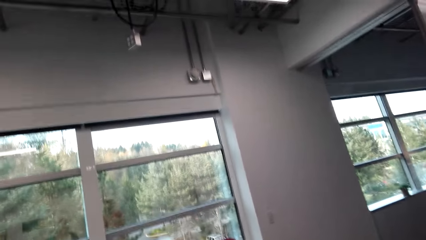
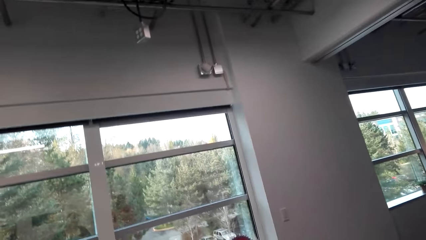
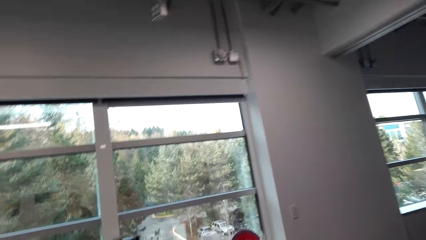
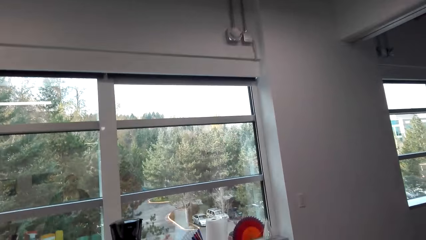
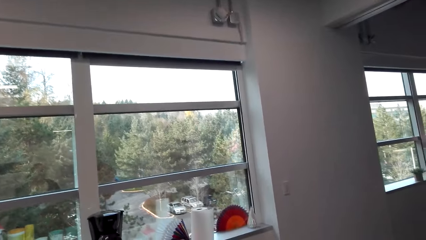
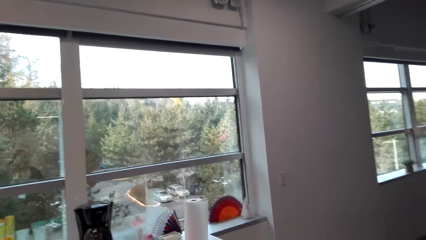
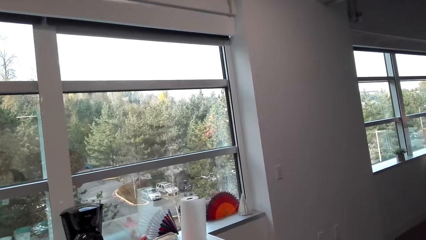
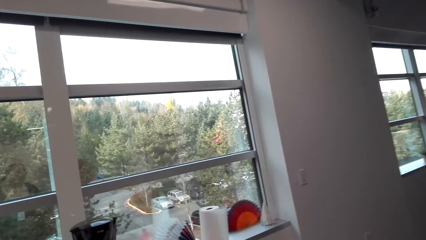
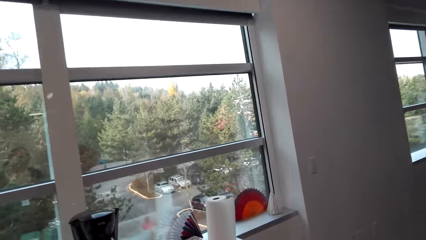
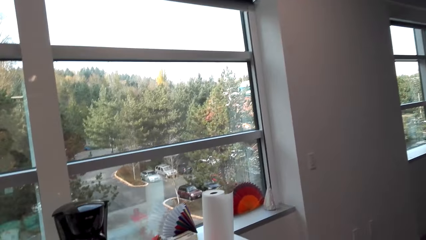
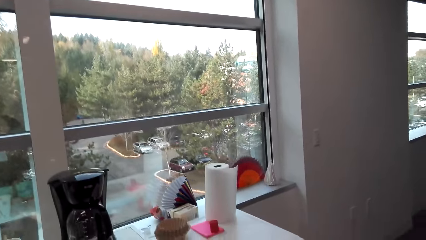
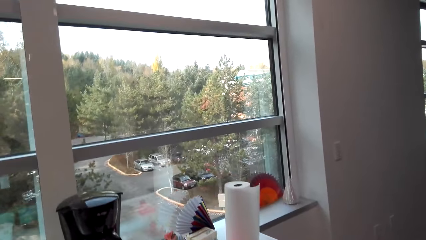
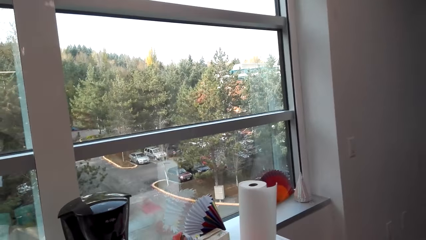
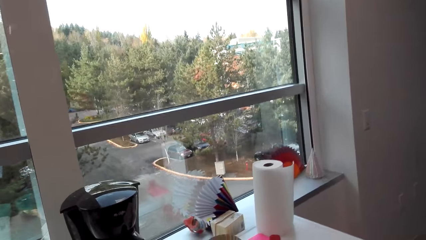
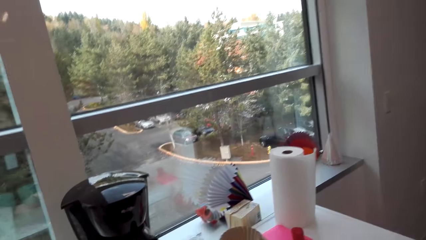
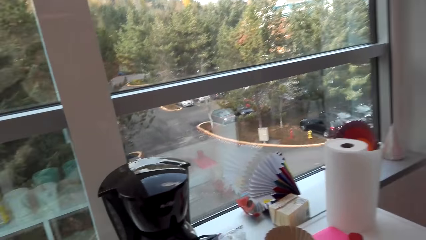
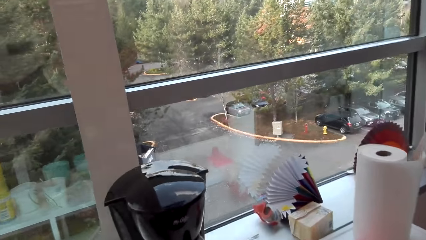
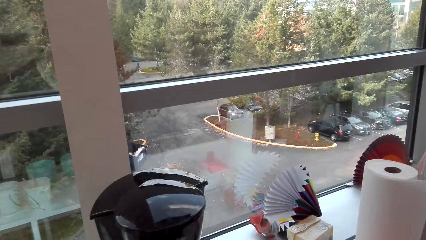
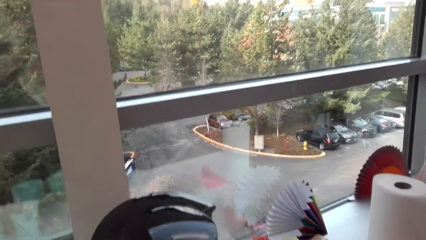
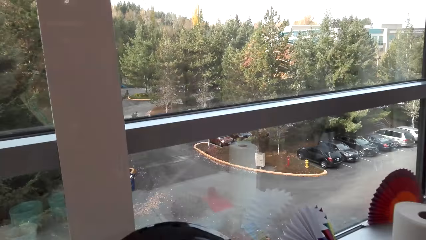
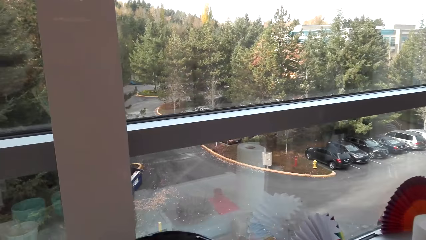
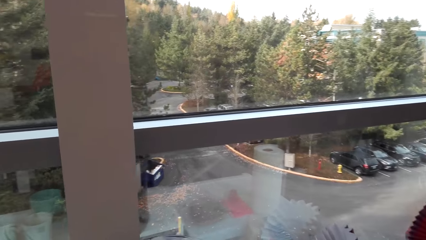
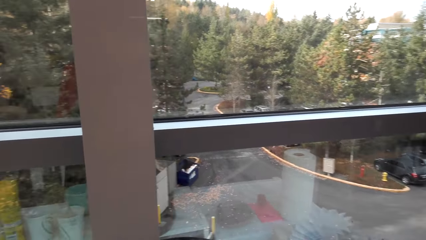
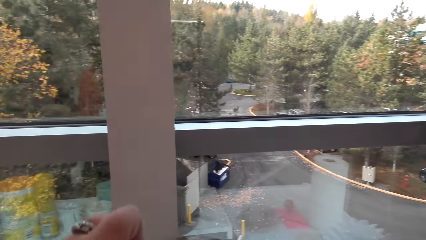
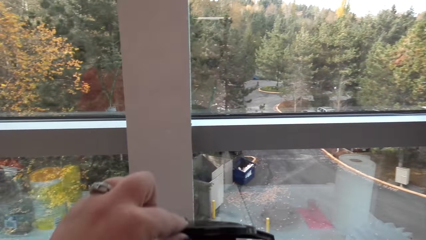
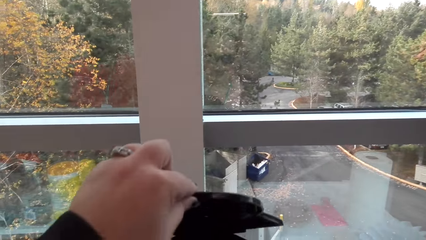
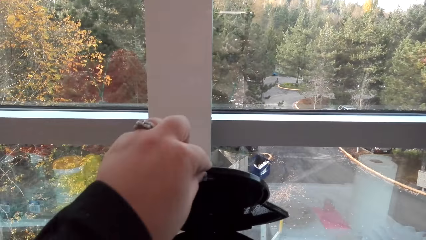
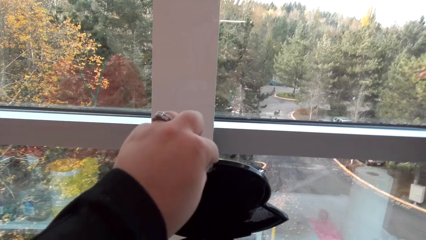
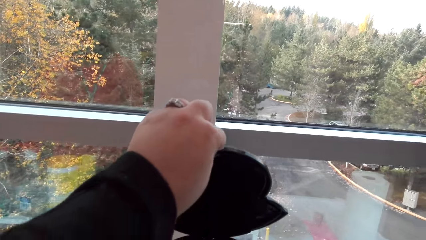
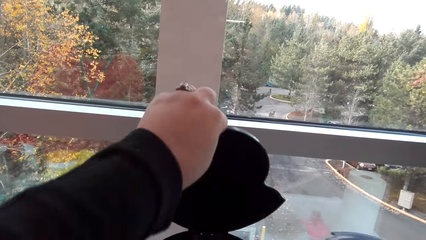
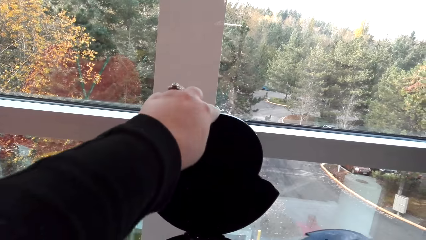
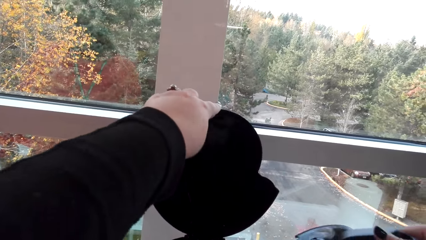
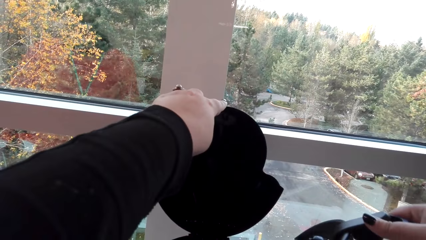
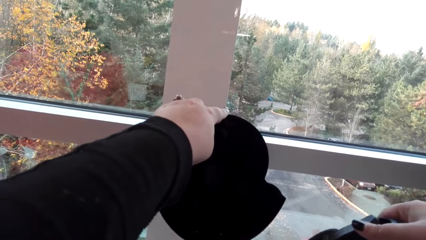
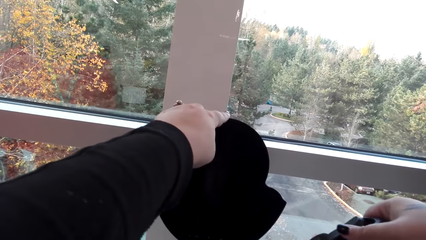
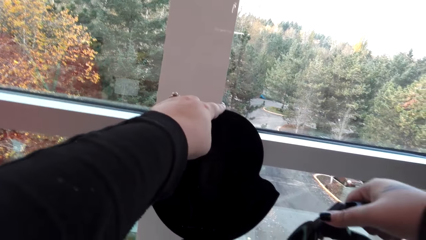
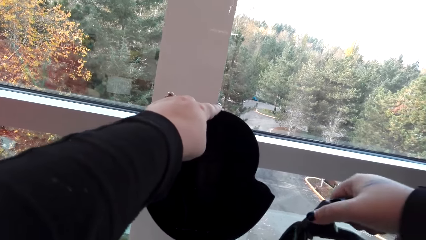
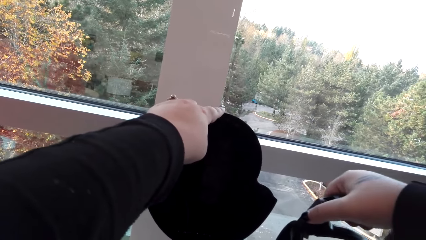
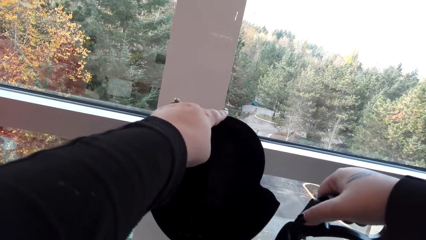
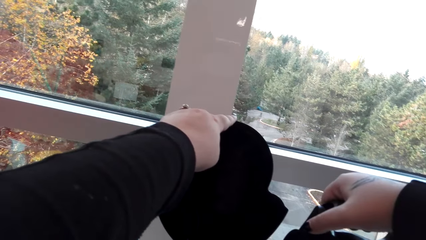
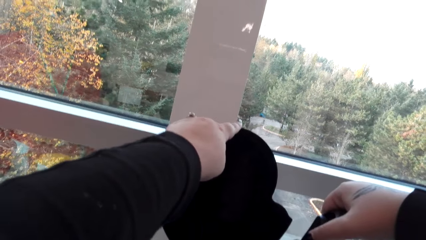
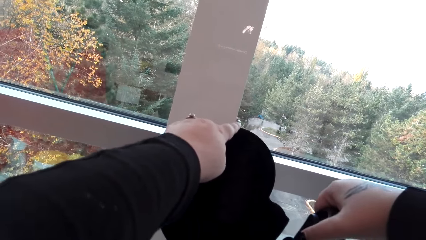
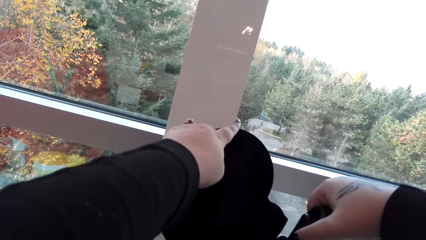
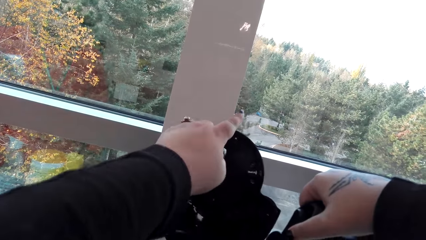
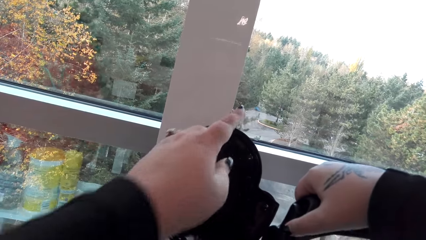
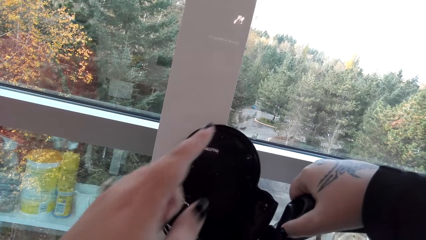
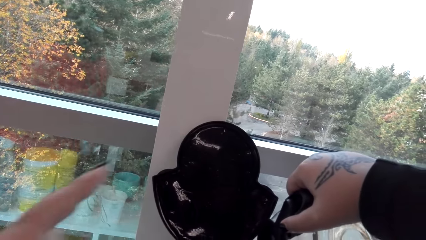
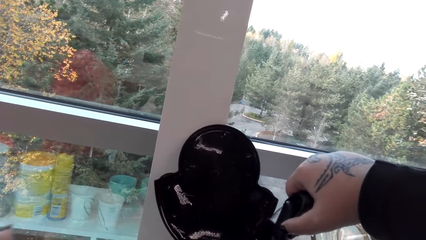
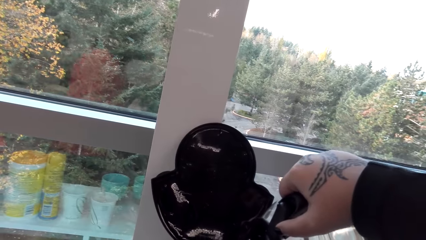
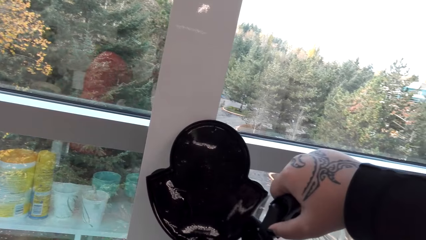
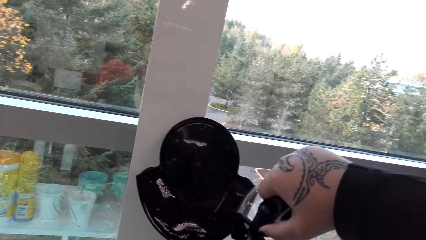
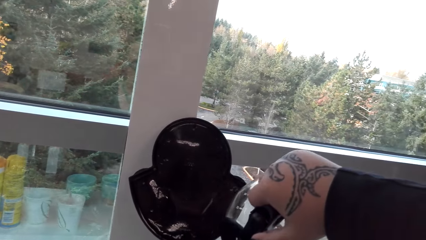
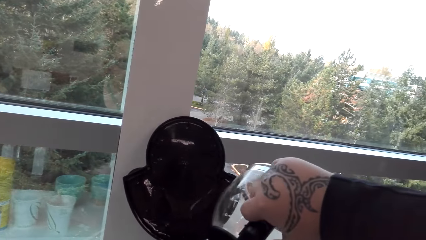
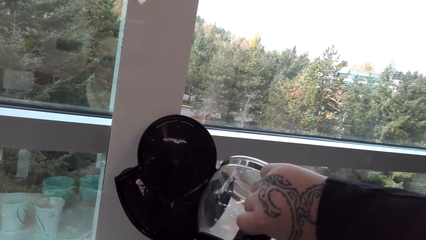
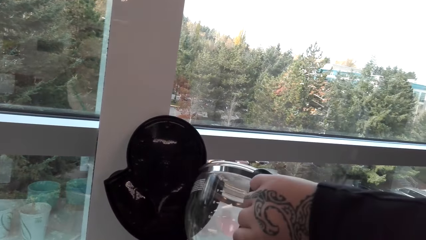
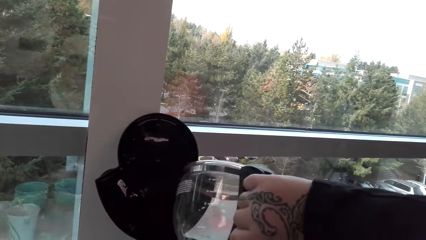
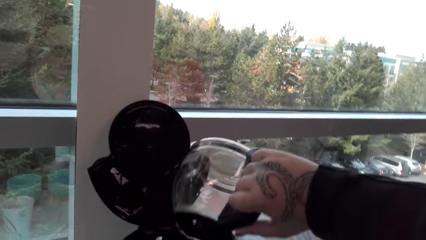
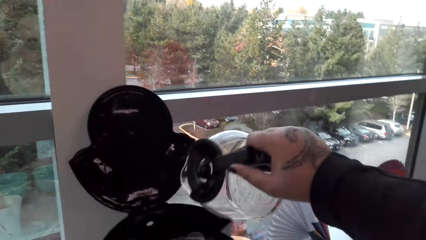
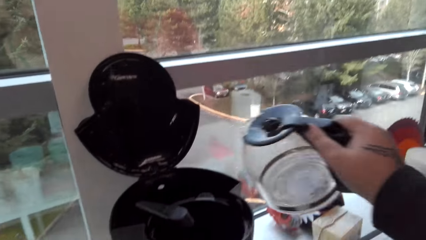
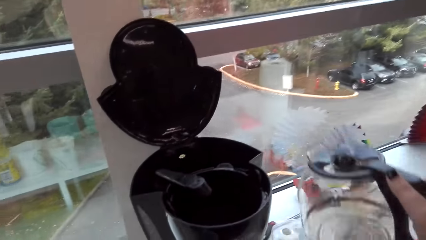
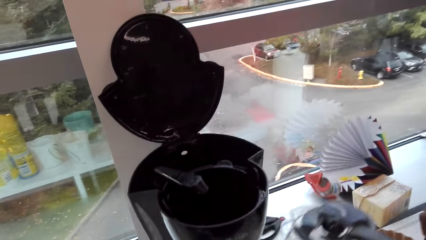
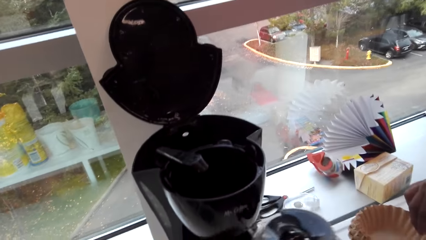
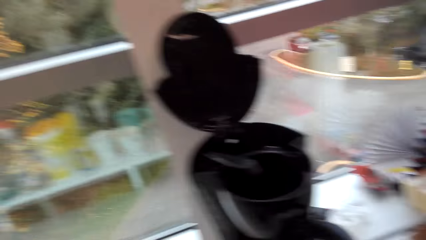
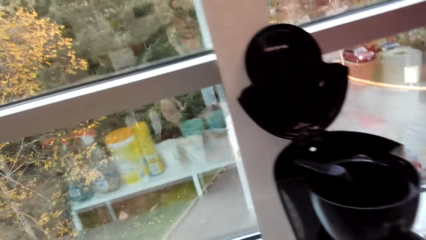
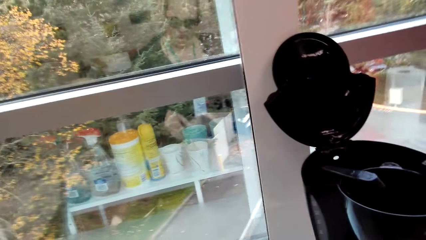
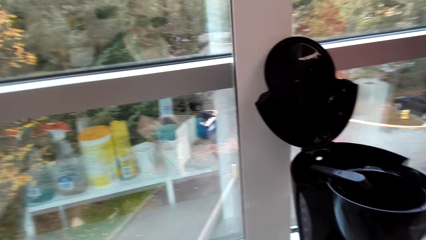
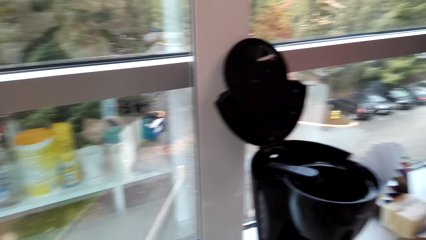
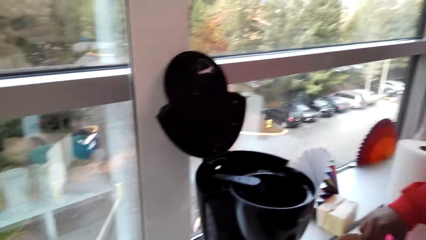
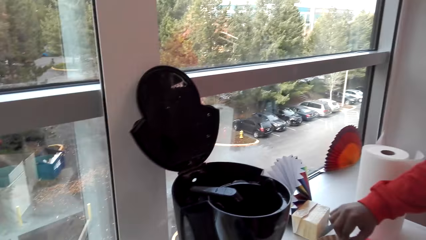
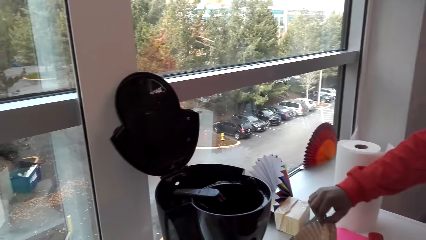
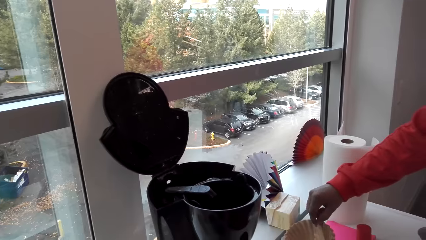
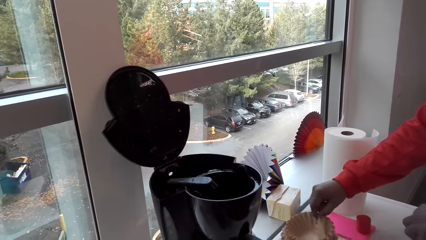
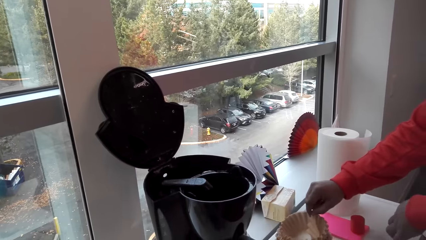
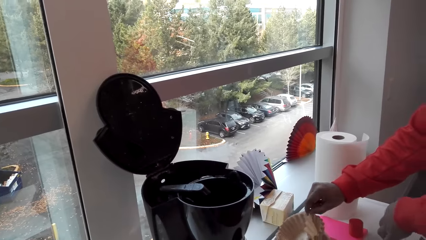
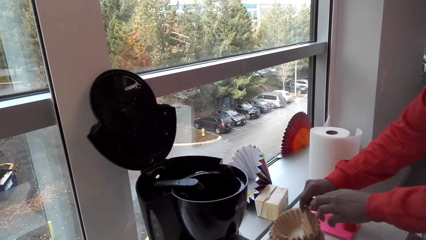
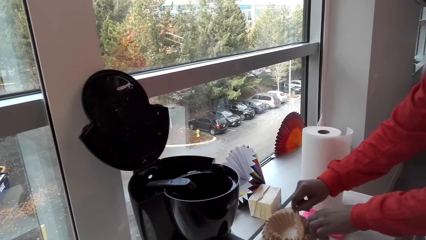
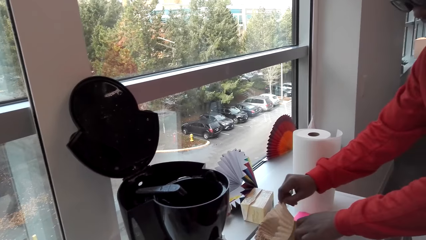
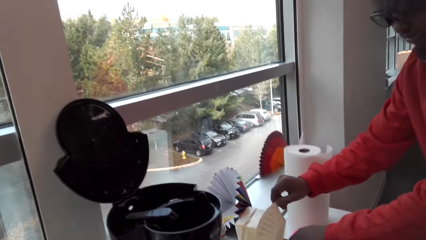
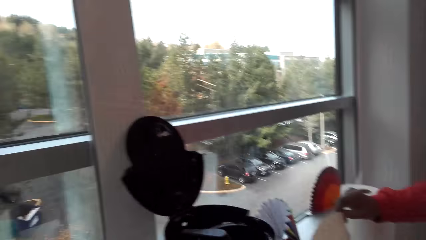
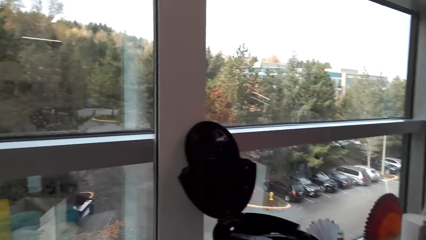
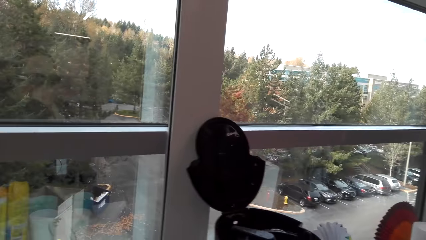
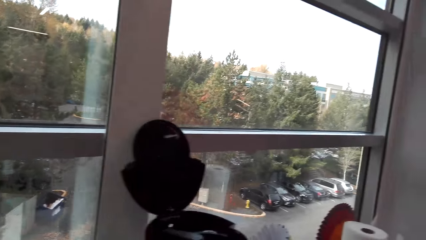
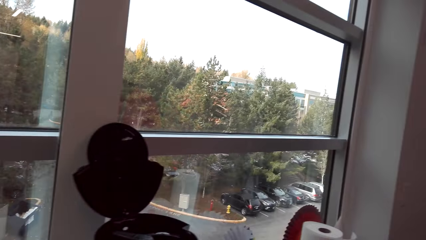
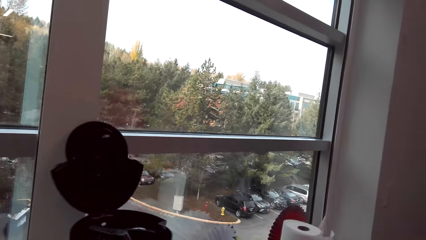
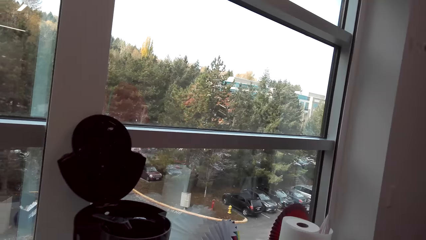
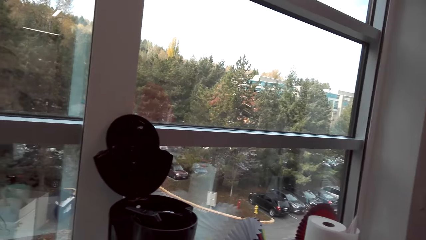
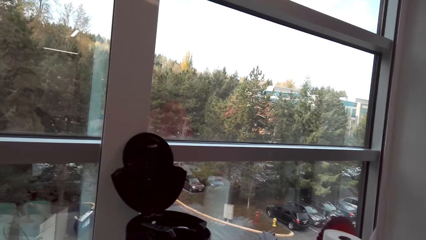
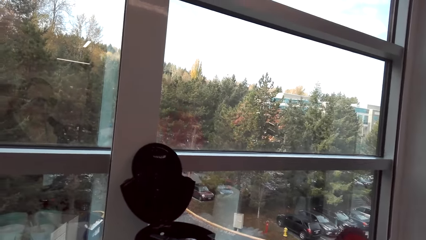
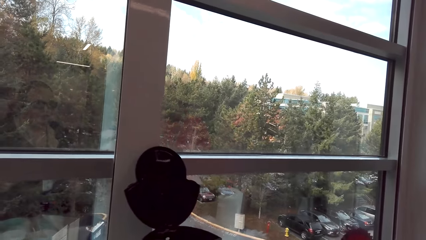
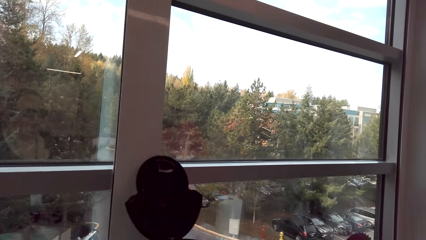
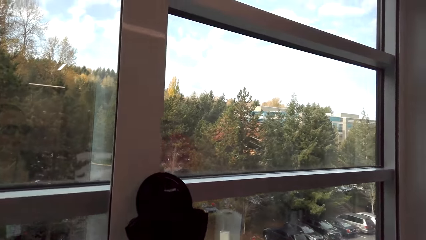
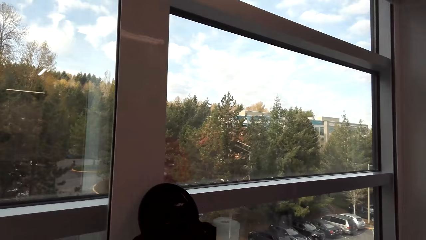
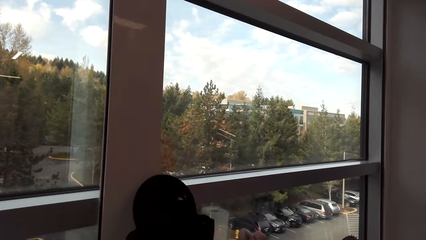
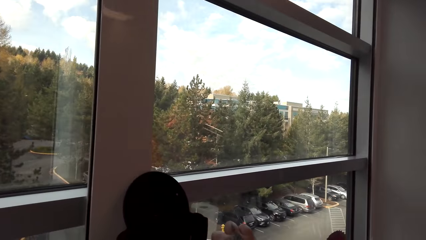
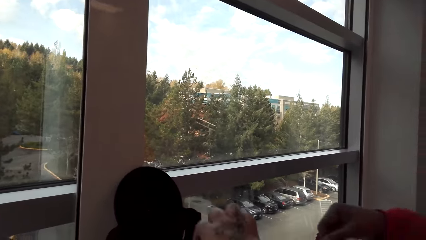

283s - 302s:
The camera wearer talks. They open a lid of the coffee maker. A man pours water into the coffee maker. The camera wearer pours in water. The man puts a coffee jug down. The camera wearer puts down the kettle. The man picks up a coffee dripper rack or coffee filter.
